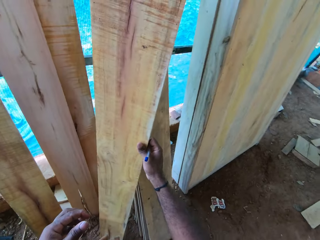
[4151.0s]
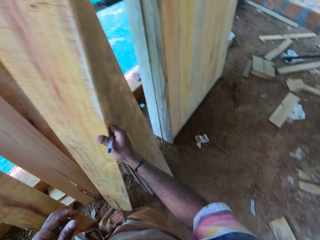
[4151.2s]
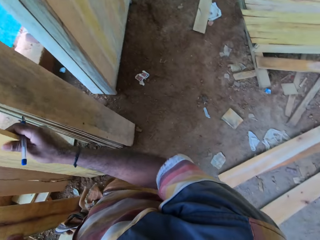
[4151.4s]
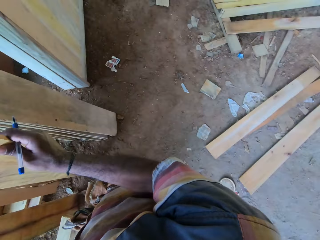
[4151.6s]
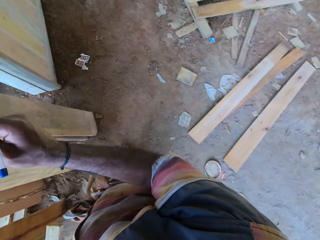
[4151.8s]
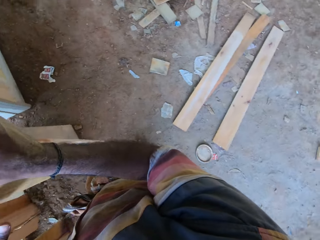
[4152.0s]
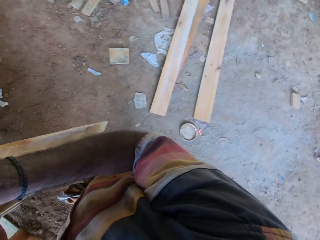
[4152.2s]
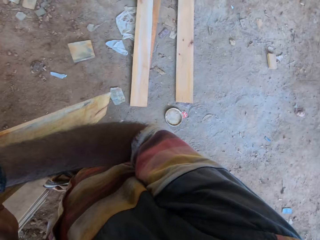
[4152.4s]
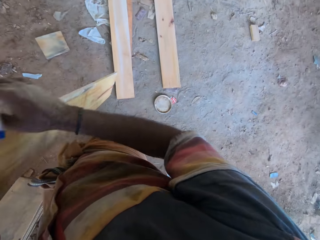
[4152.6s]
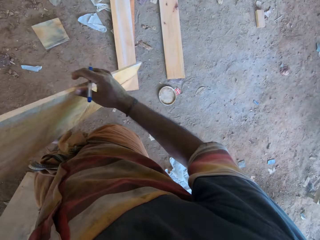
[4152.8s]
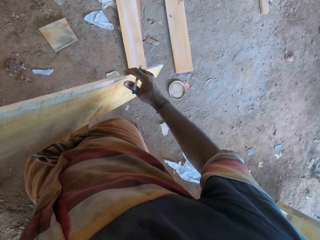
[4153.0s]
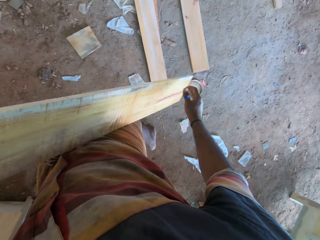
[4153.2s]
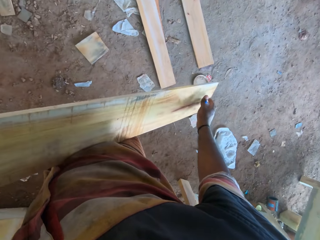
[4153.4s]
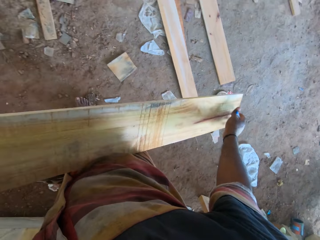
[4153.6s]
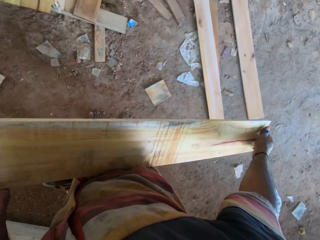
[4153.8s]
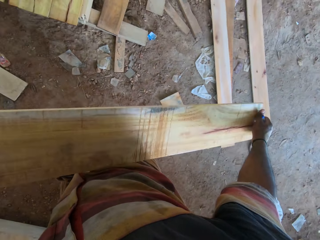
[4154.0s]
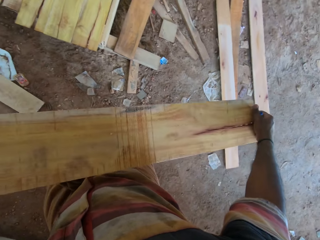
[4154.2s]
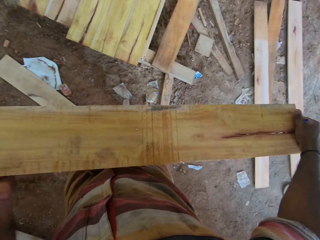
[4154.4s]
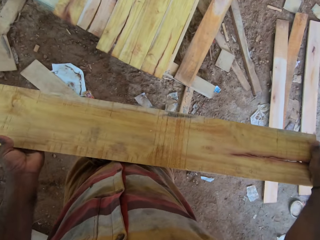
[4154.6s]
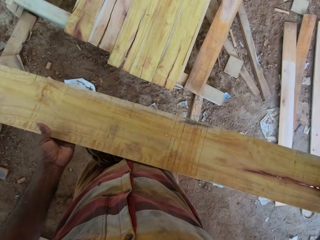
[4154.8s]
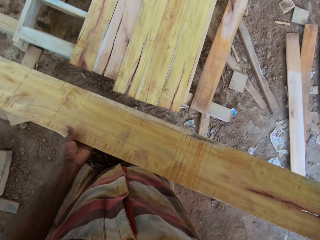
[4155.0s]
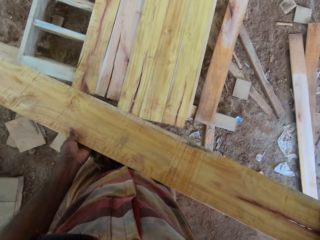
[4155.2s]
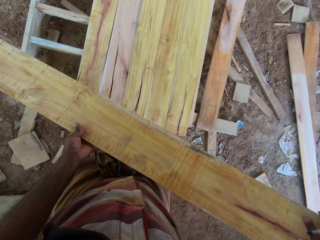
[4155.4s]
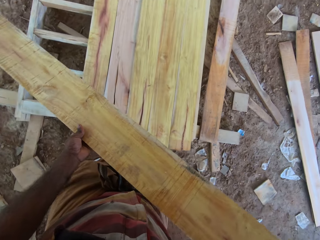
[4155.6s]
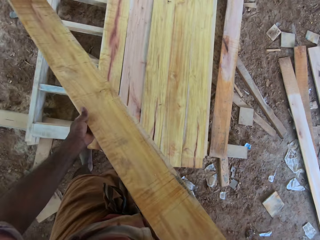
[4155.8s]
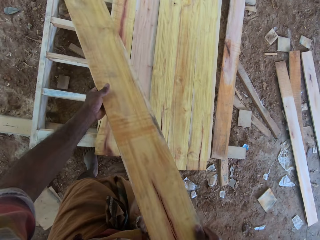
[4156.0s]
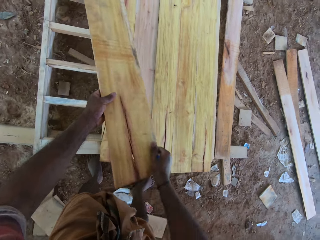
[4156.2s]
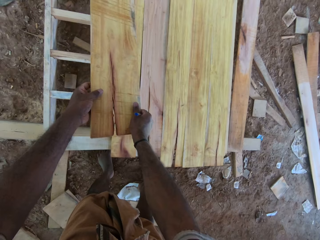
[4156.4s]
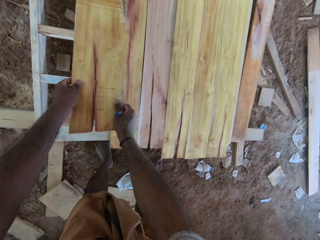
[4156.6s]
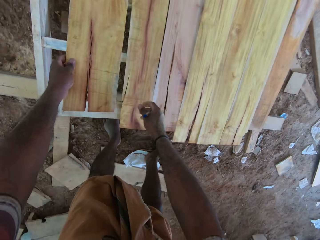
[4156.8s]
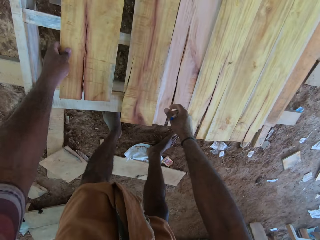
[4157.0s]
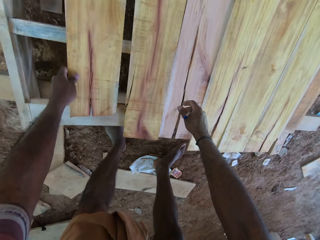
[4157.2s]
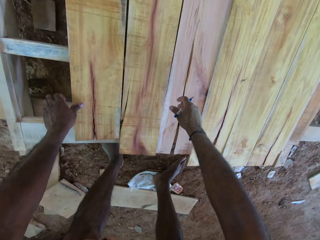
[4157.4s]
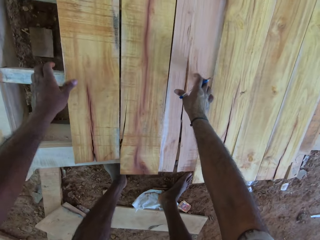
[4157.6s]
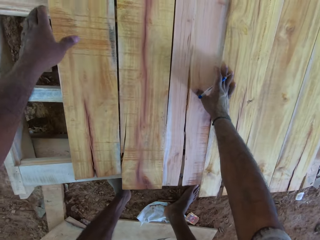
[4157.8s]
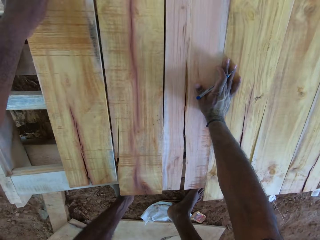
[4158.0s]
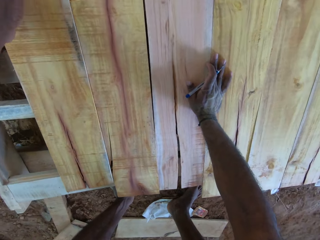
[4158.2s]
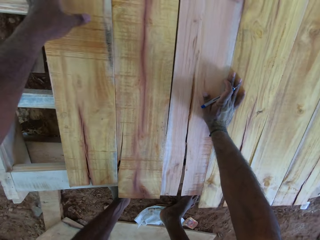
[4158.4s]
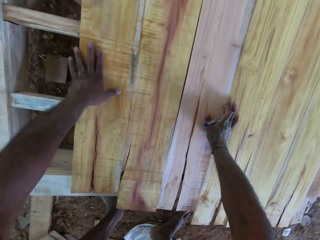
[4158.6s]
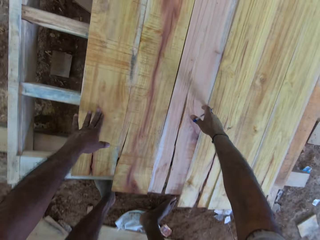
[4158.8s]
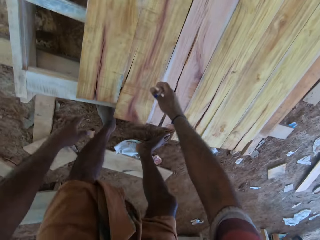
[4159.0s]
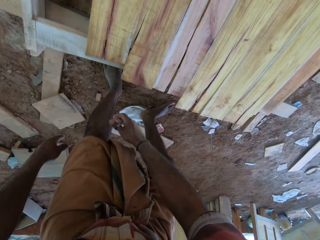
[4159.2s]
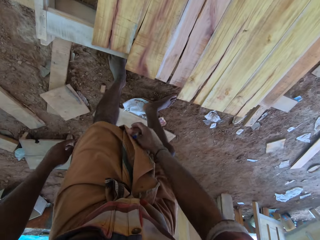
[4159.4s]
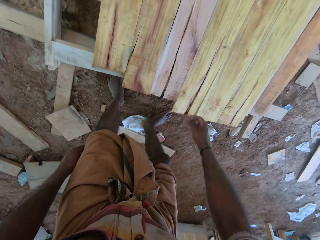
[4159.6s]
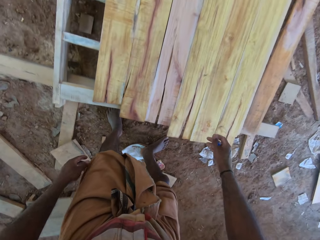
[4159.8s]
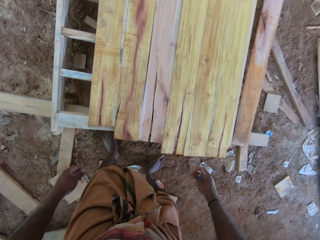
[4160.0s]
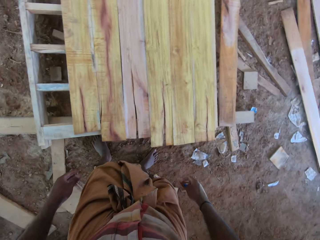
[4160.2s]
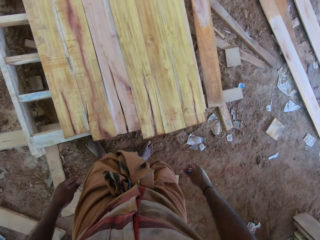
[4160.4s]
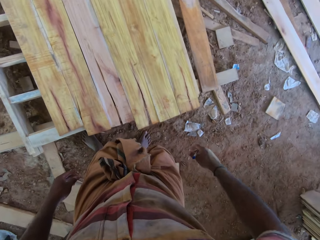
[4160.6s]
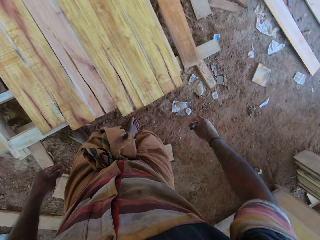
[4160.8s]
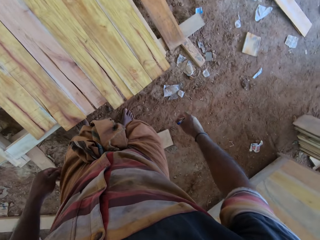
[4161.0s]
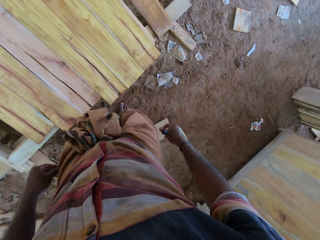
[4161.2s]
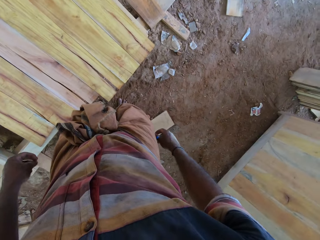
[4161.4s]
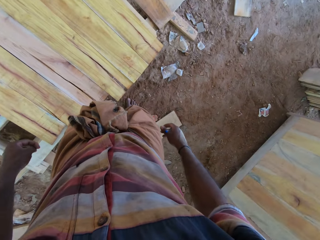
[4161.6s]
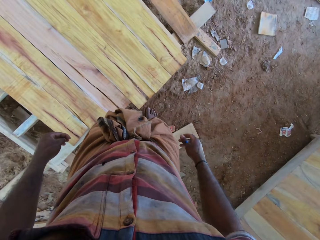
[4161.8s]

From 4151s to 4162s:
The camera wearer turns around. They carry timber. They put the timber on the pallet. They put the right hand on the timber. They rise up.

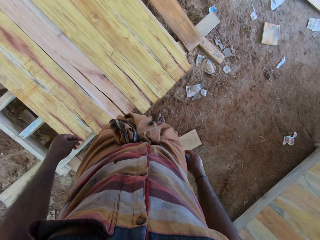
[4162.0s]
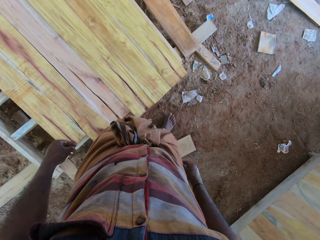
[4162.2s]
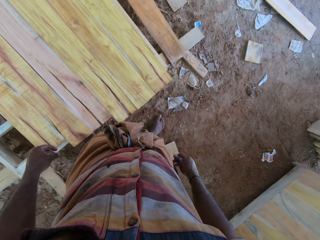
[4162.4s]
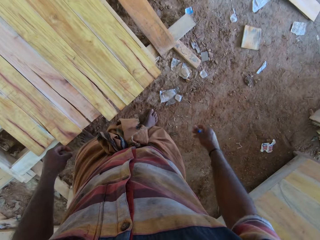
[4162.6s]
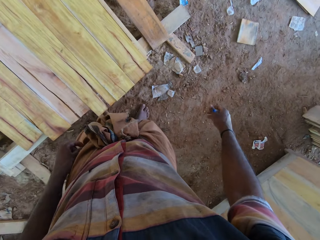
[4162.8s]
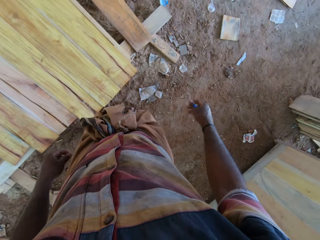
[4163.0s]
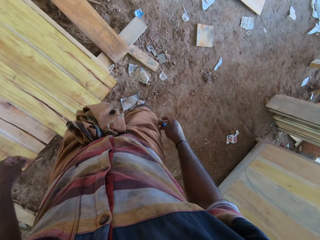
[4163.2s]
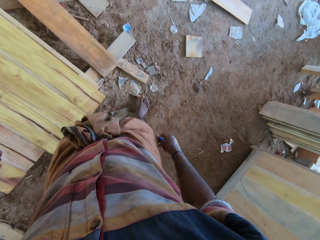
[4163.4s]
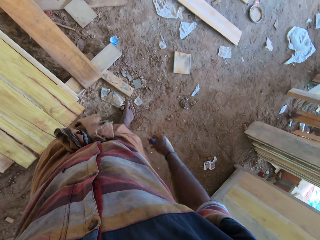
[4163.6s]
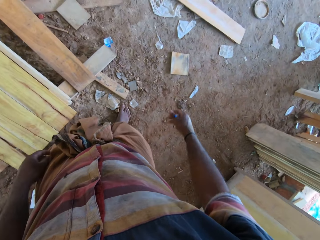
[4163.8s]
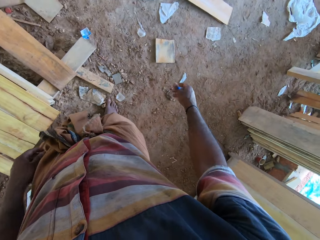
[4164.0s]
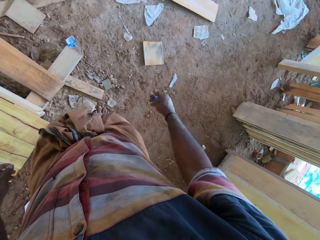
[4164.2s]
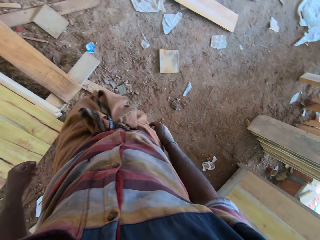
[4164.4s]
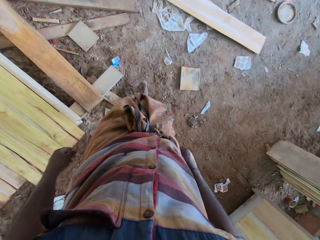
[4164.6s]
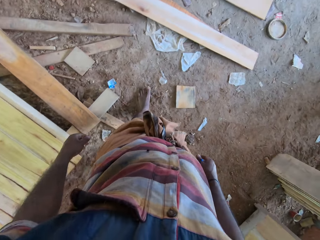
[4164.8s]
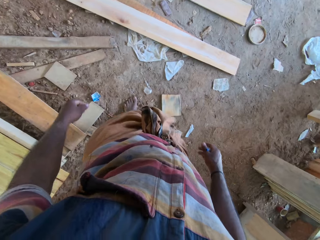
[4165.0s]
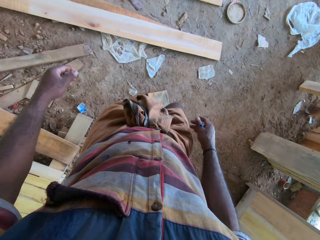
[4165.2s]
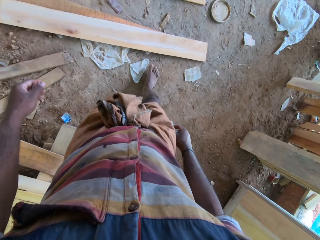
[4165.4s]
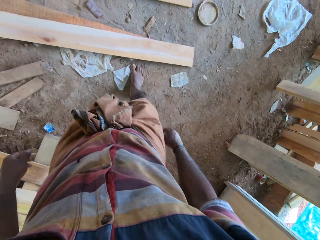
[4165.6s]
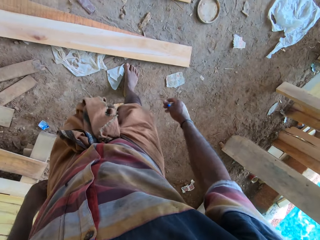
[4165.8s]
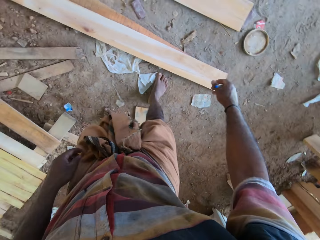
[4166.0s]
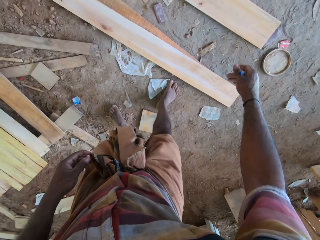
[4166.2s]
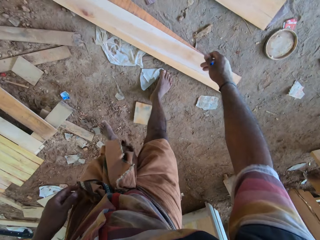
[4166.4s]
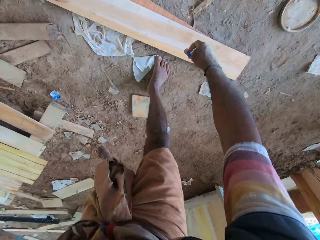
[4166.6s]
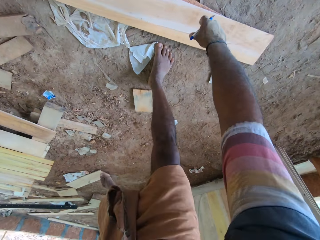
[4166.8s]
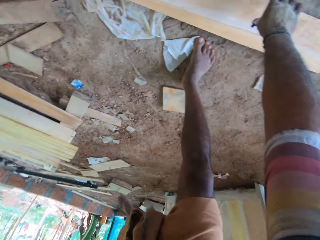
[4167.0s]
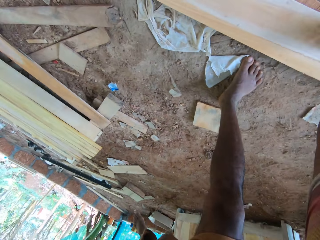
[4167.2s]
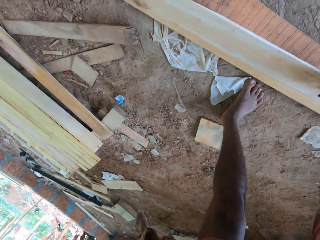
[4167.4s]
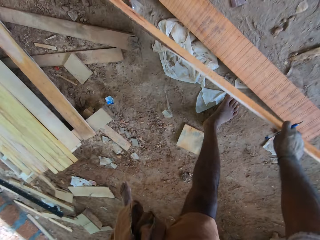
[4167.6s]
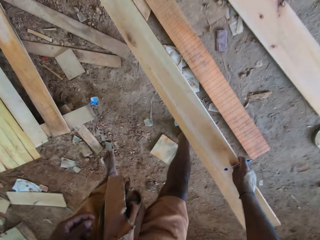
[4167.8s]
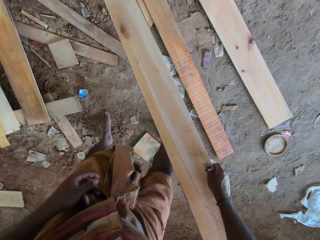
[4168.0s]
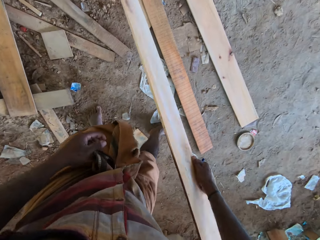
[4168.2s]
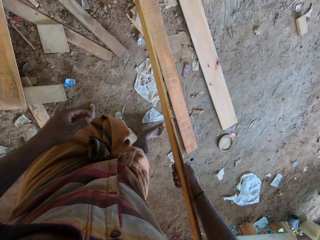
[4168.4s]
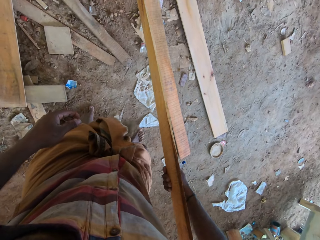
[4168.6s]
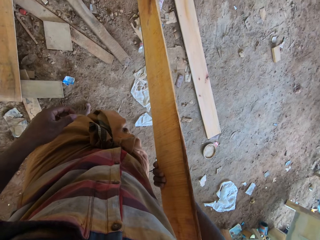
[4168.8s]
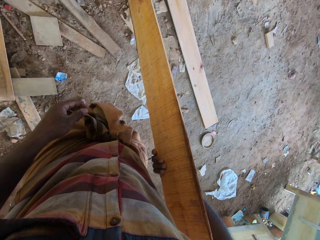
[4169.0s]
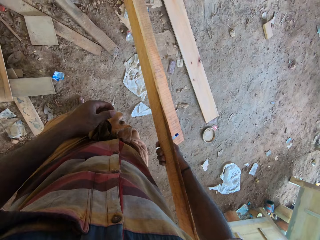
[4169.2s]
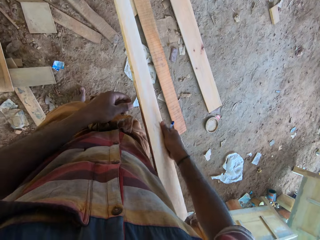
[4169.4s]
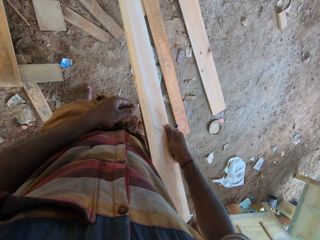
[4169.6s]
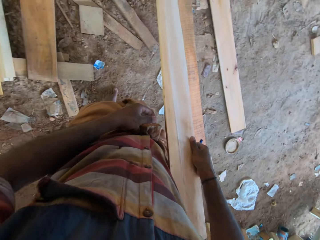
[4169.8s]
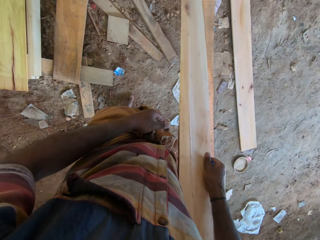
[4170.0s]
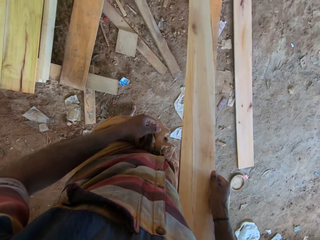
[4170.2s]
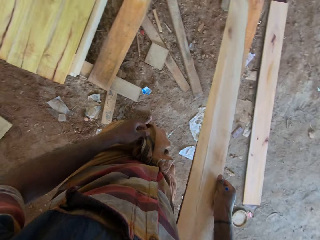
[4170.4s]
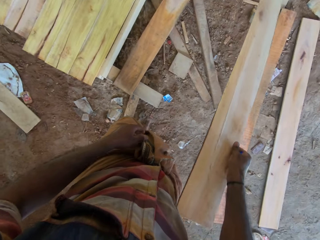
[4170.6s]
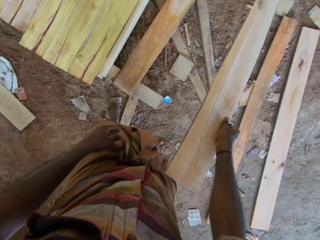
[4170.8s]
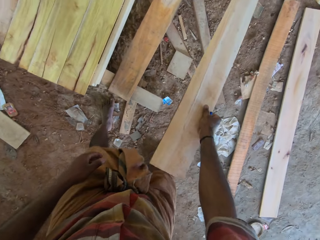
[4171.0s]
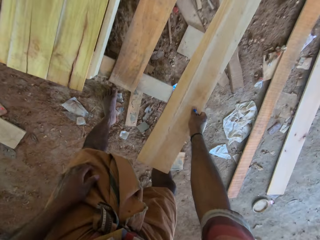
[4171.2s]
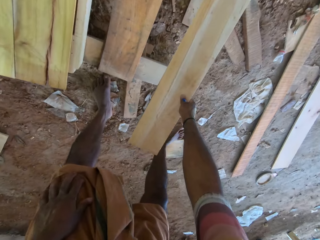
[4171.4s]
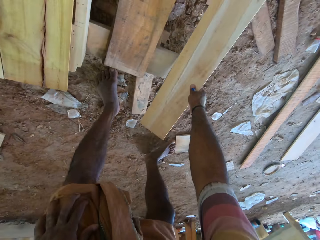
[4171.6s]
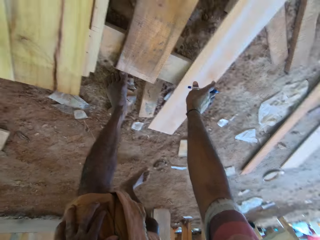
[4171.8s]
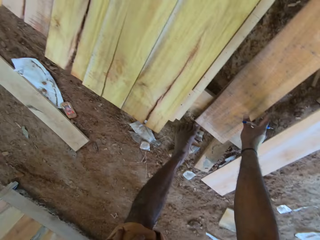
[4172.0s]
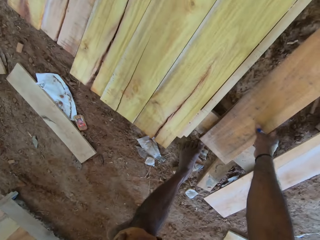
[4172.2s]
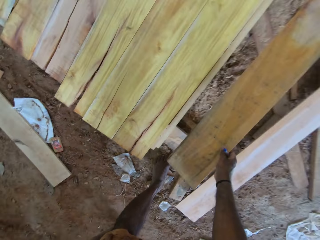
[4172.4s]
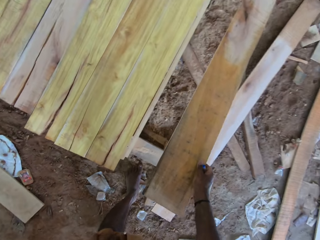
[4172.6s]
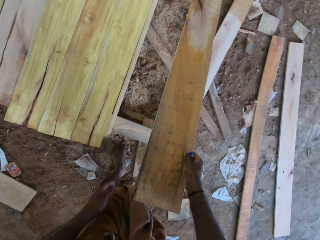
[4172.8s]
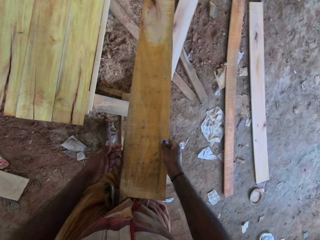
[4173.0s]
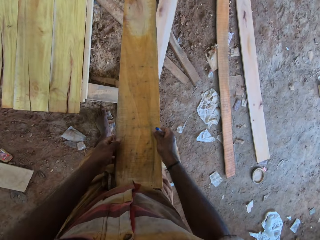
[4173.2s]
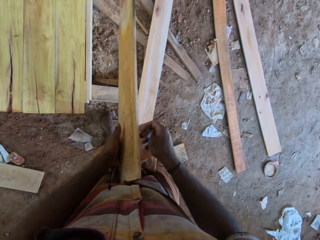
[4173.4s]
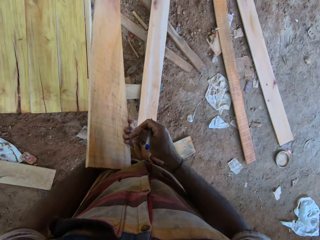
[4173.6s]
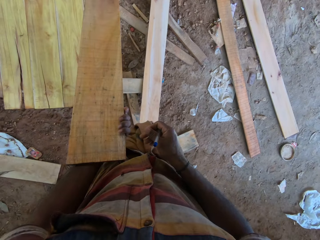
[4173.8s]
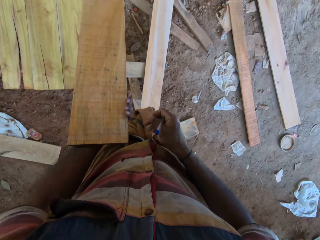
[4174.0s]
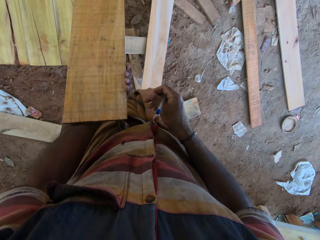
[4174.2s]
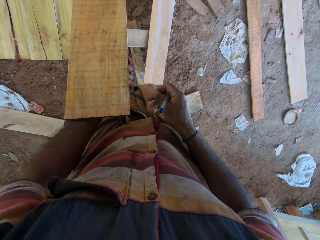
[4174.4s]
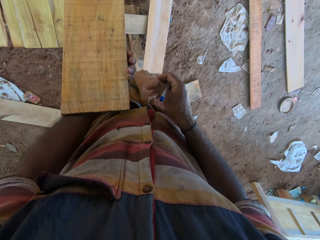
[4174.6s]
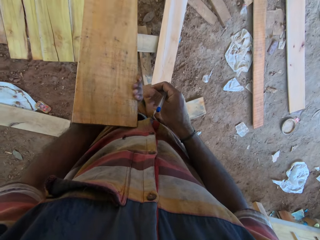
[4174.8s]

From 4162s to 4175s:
The camera wearer stares in the room. They move beside the pallet. They walk in the room. They pick timber from the floor. They hold the timber with the right hand. They put the timber on the pallet. They pick timber from the pallet. They hold the timber with the left hand.
